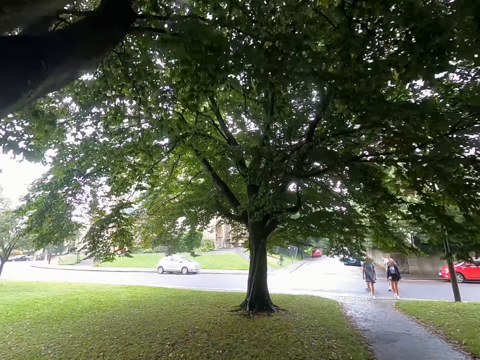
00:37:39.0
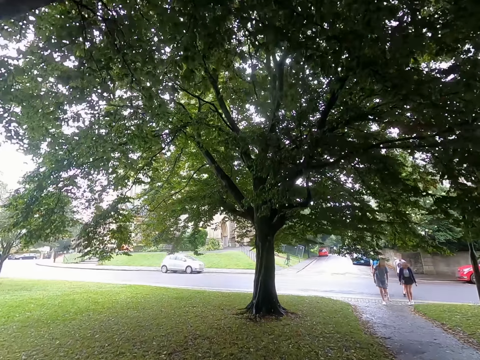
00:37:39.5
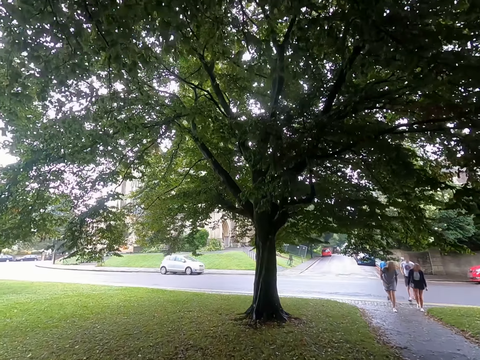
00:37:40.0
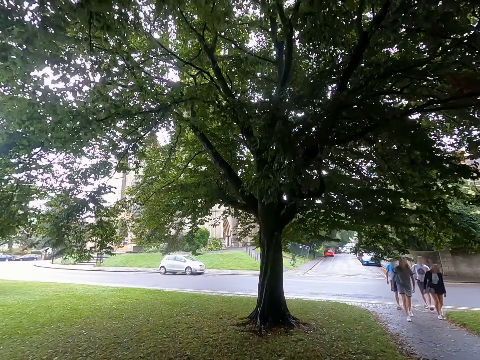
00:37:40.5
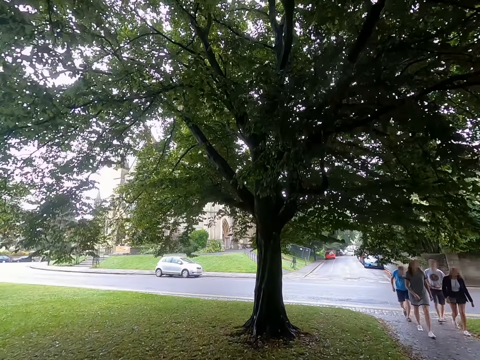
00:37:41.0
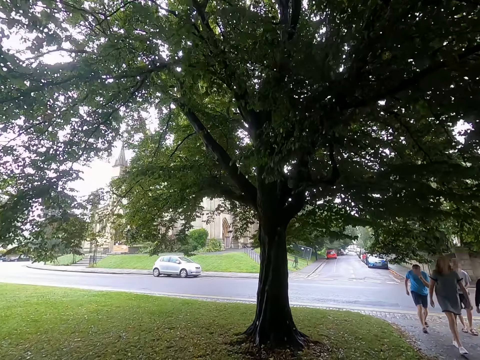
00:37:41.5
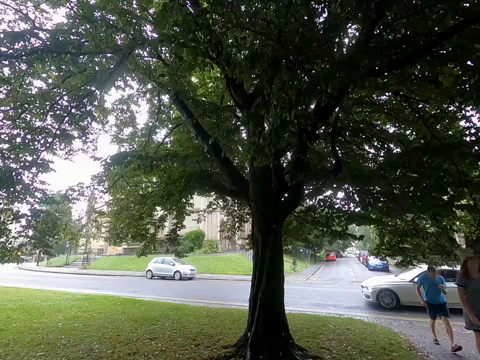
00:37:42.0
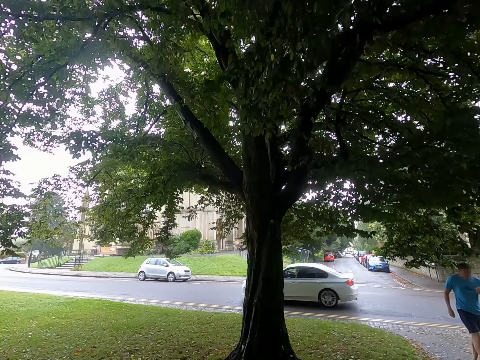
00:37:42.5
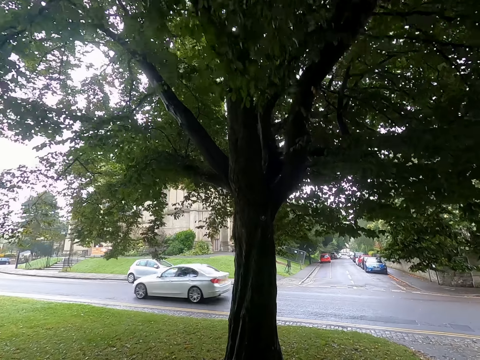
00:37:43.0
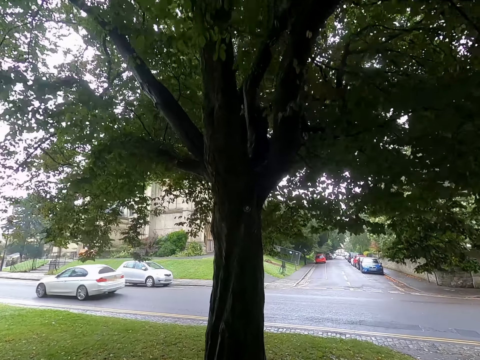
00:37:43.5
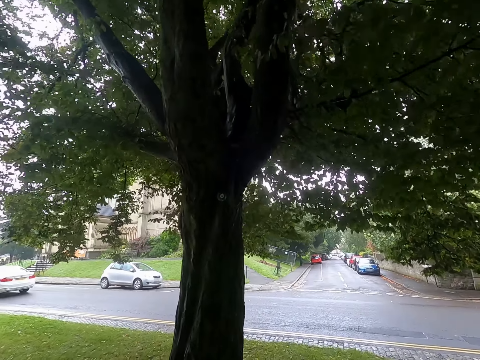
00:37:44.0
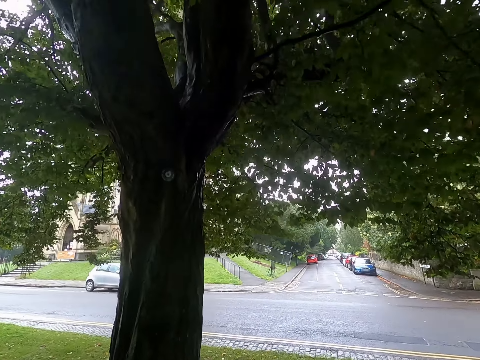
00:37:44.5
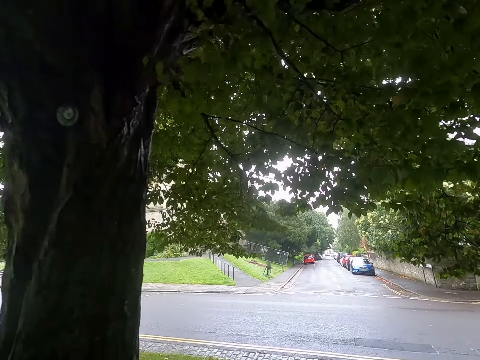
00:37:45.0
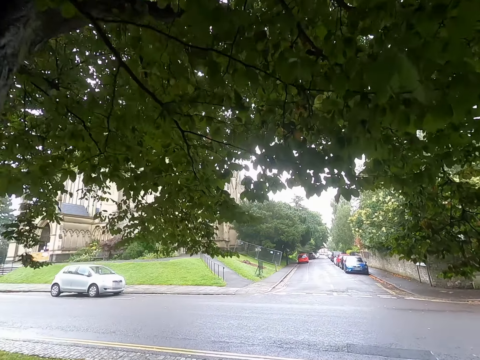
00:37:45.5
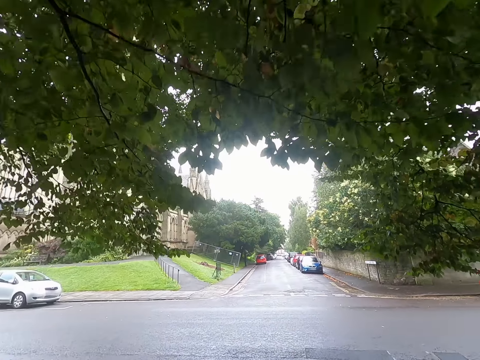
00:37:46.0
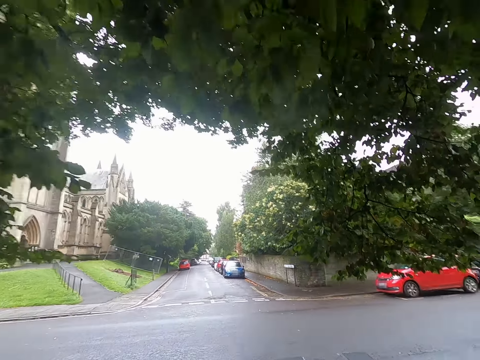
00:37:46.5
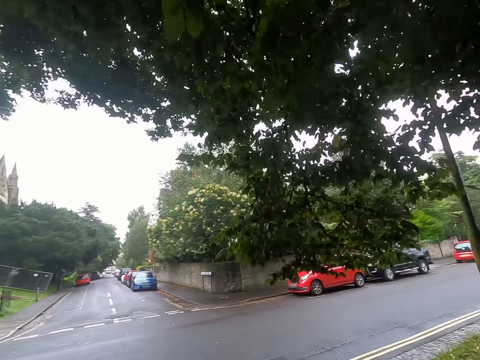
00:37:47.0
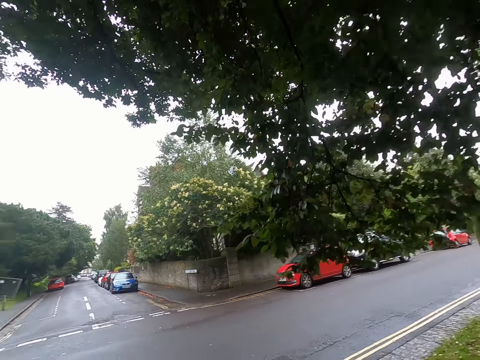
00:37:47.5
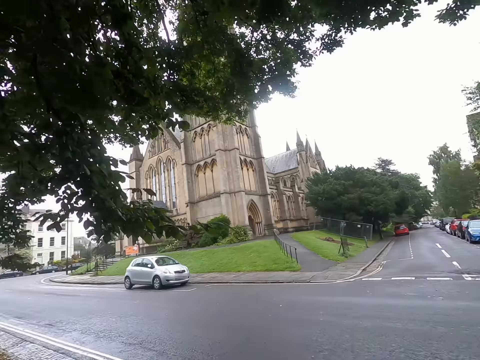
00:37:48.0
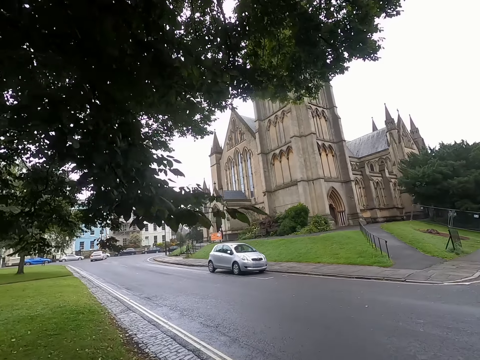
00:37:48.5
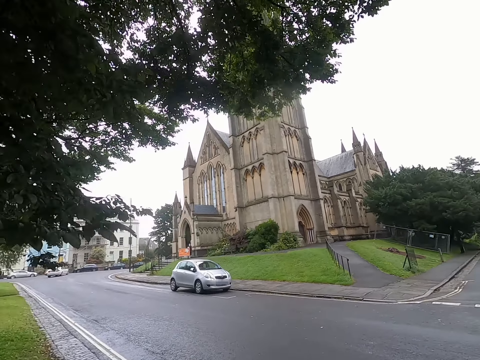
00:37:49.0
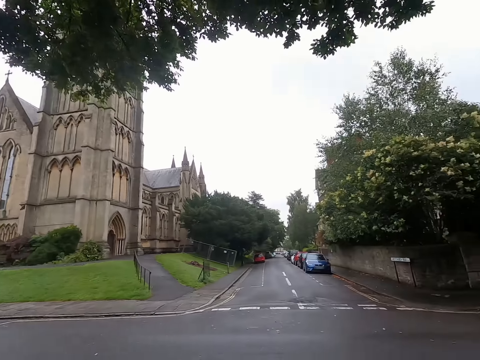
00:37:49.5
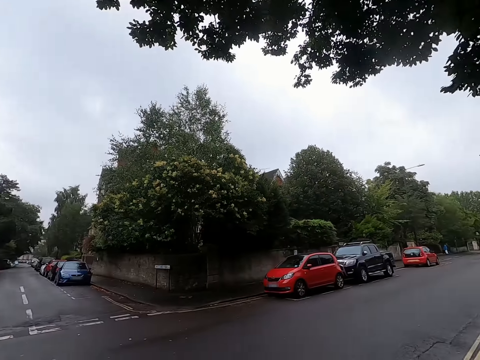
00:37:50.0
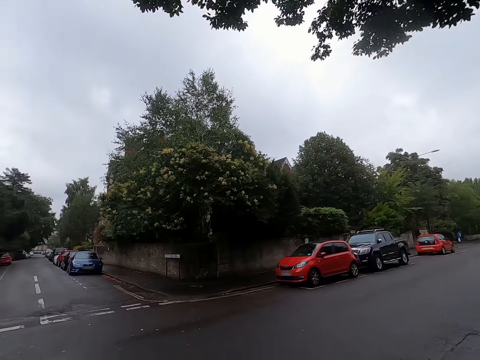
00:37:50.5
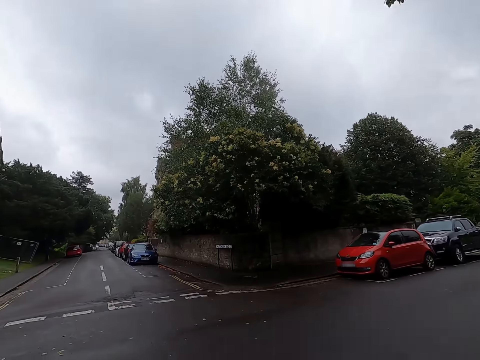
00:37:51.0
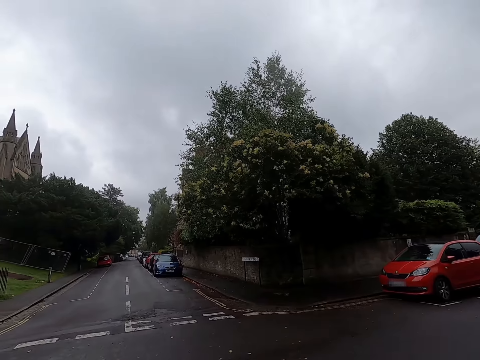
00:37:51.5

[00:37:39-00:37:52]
A man walks towards the camera wearer. Another man walks toward the camera wearer. A woman walks towards the camera wearer. Another woman walks towards the camera wearer. A silver car drives past the camera wearer. The camera wearer looks to the sides. They cross a road.

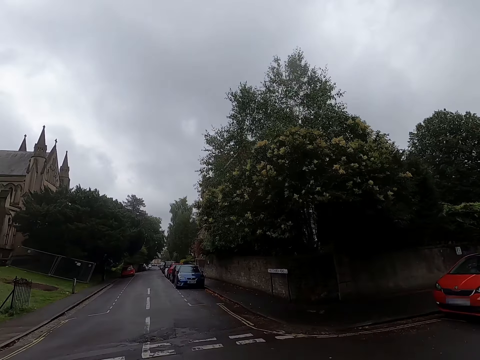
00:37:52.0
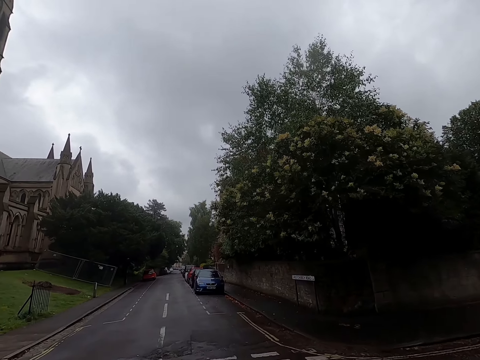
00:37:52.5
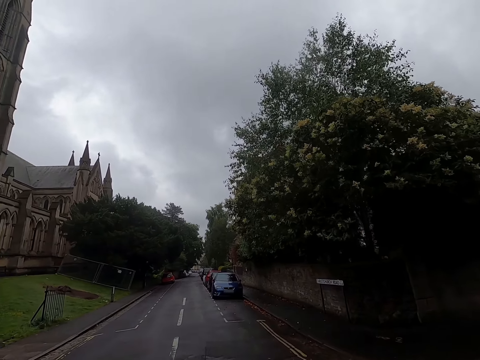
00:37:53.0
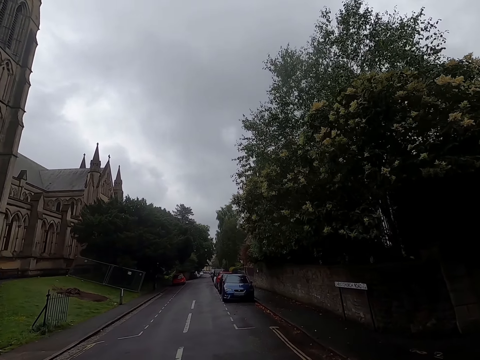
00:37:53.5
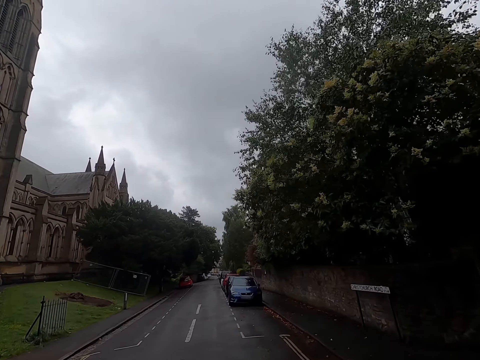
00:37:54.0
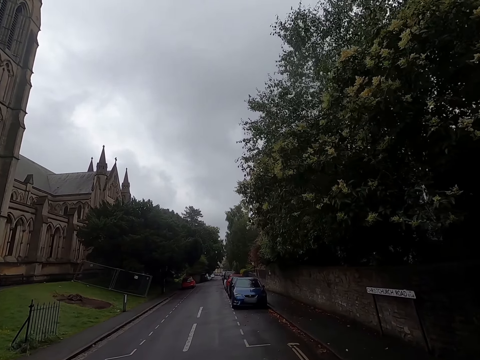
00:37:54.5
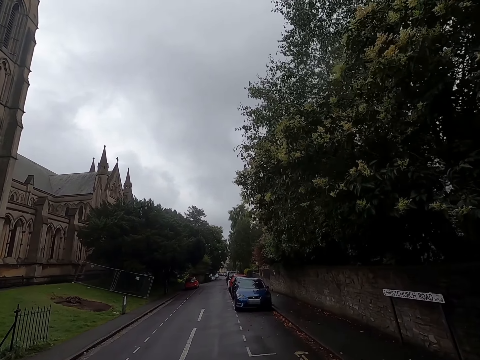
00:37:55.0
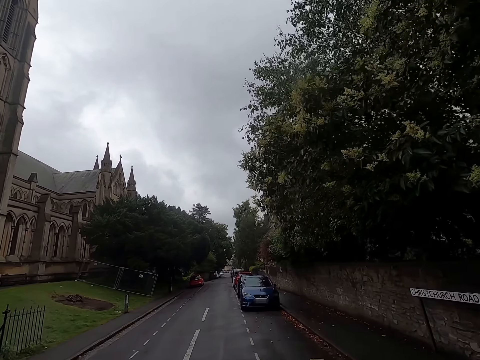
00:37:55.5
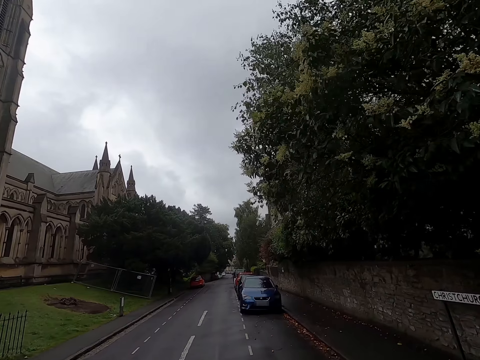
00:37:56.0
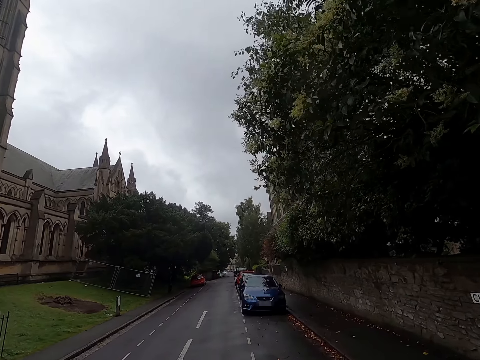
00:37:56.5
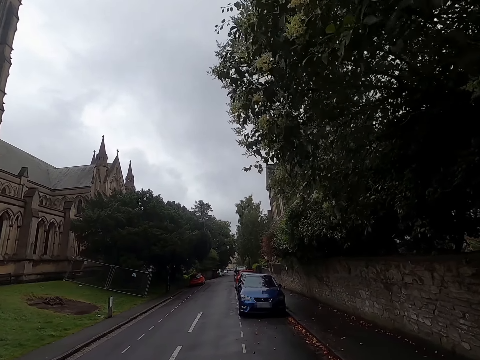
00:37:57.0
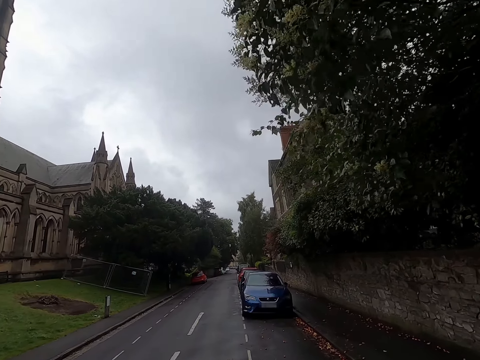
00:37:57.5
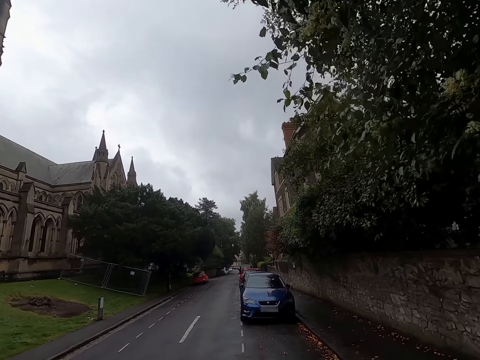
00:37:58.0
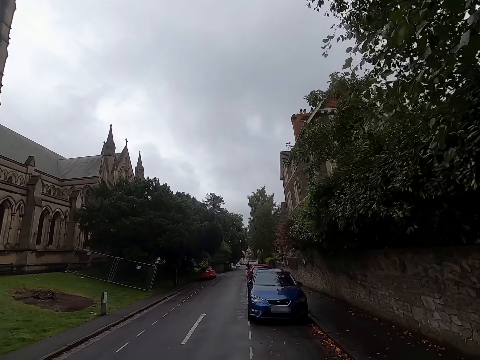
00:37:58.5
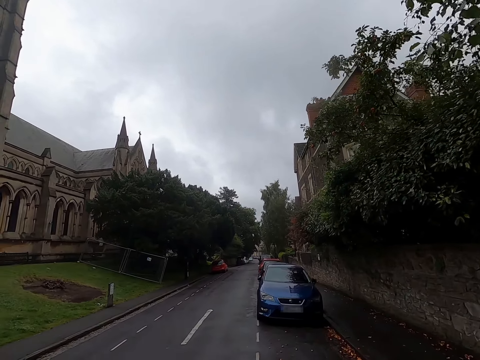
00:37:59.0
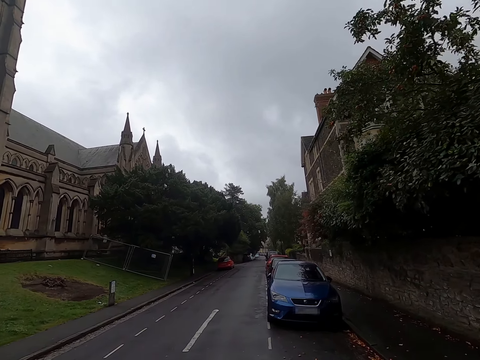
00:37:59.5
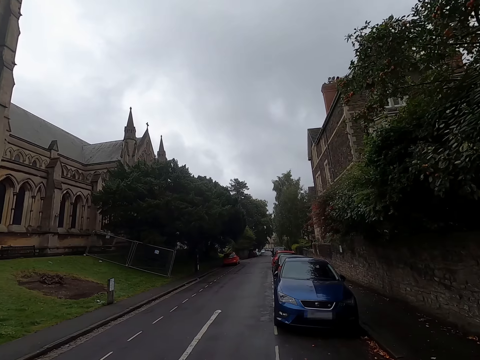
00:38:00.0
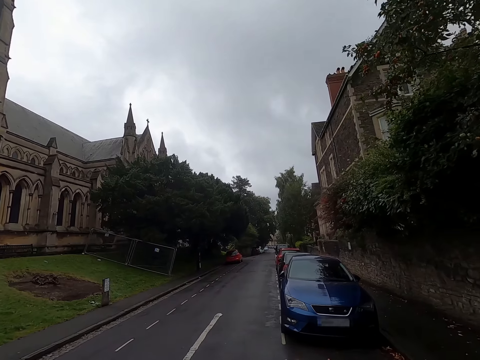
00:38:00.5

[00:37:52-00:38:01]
The camera wearer walks on the sidewalk.

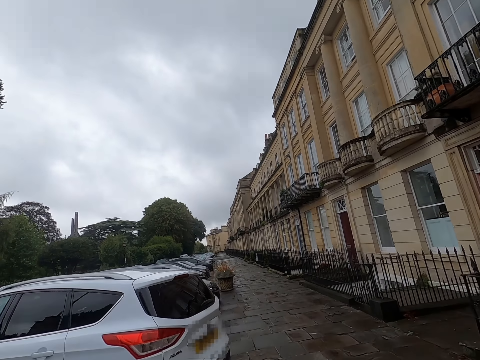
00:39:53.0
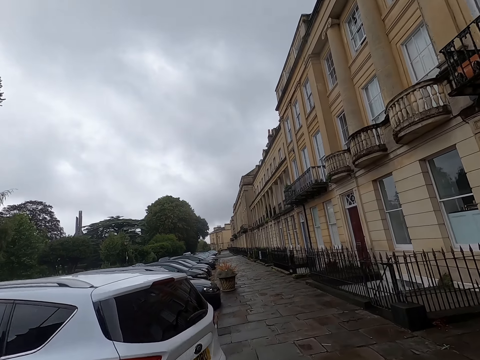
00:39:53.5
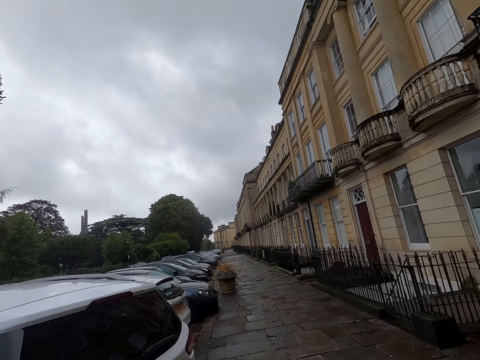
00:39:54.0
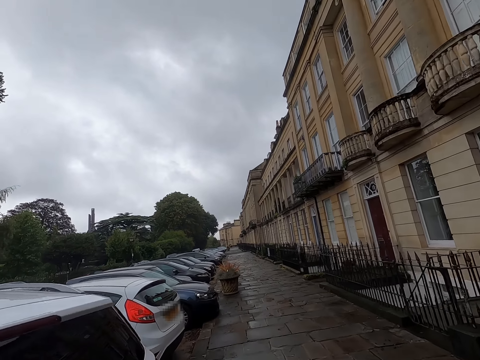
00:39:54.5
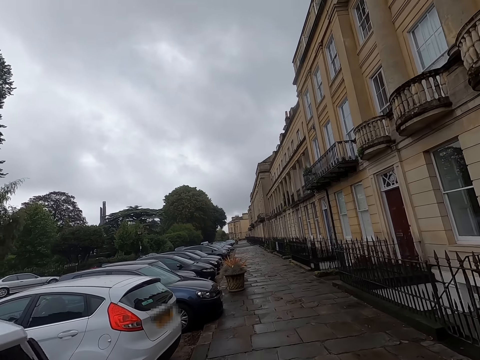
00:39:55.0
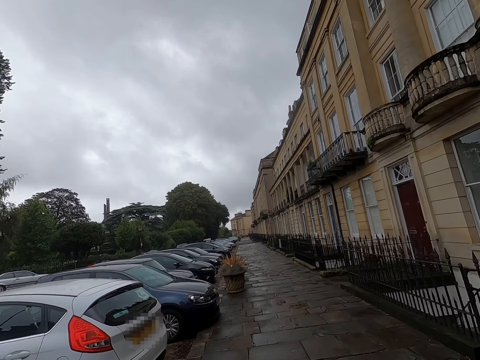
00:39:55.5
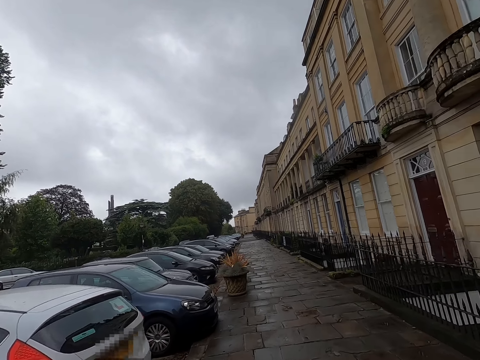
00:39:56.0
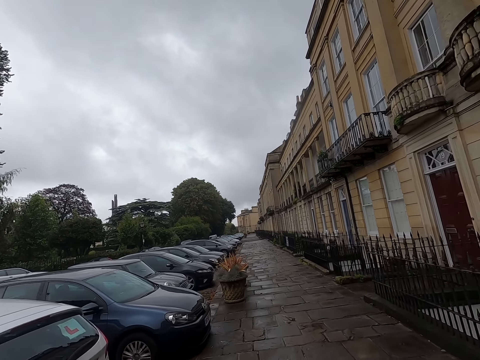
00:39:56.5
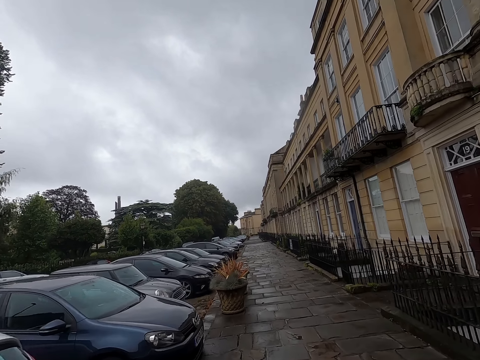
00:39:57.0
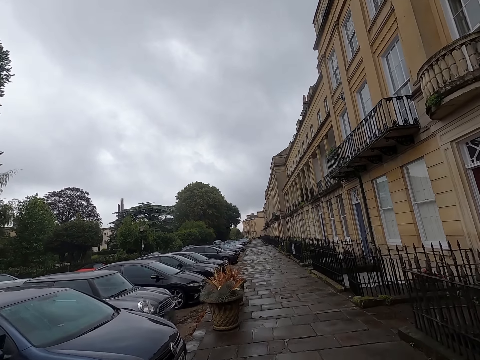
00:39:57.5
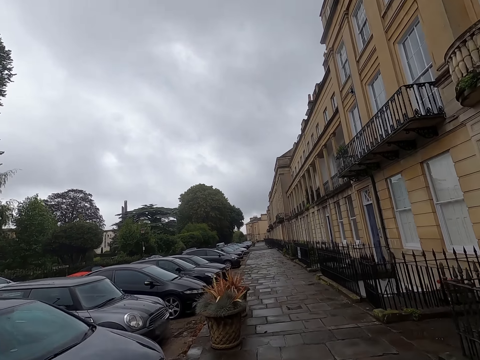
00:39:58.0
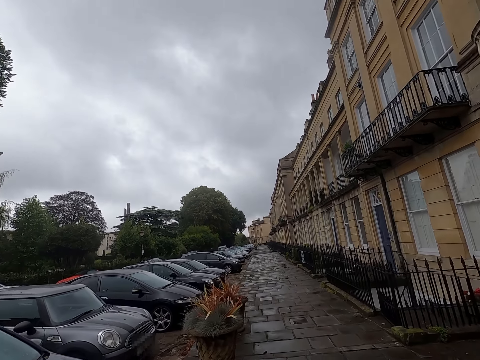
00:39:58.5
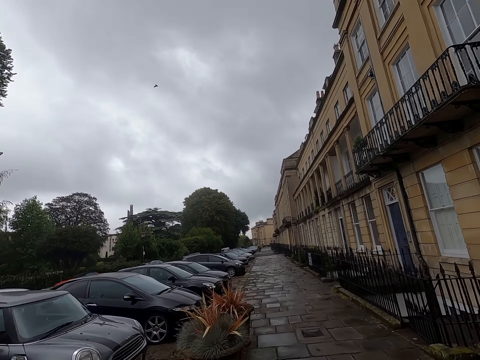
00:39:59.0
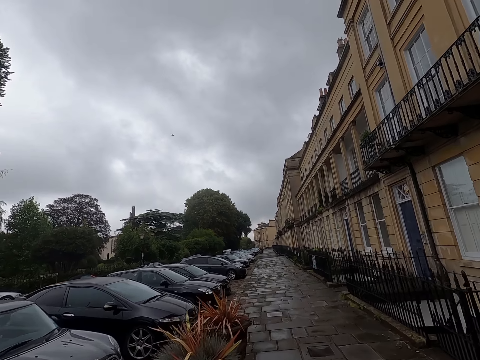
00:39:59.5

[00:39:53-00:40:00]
The camera wearer walks on the pavement.
